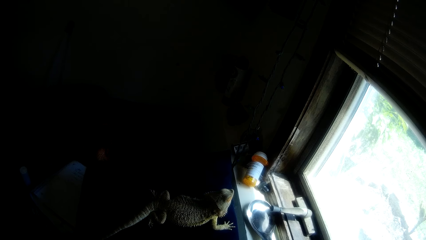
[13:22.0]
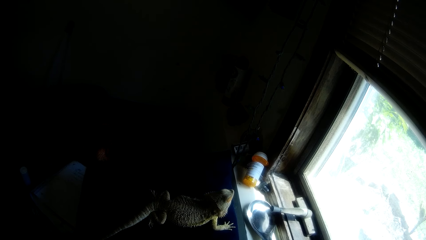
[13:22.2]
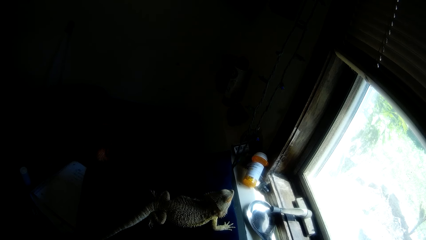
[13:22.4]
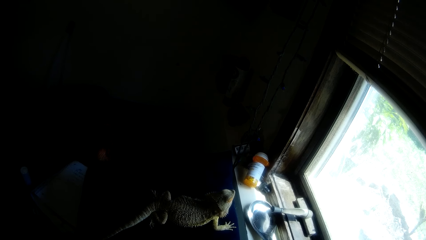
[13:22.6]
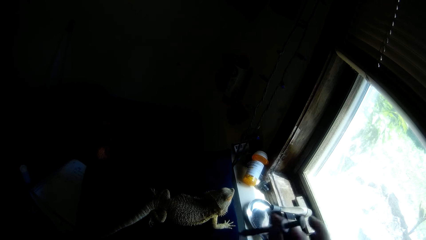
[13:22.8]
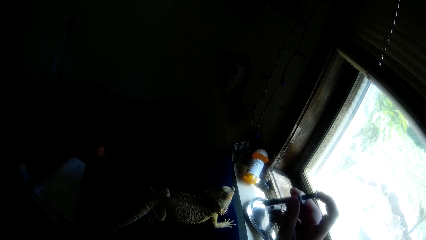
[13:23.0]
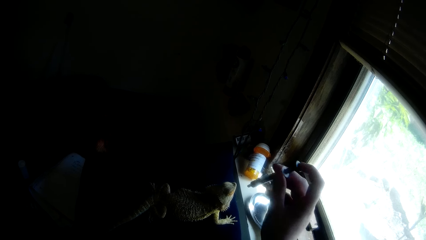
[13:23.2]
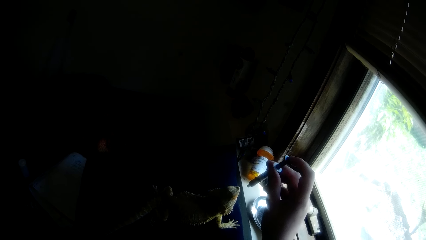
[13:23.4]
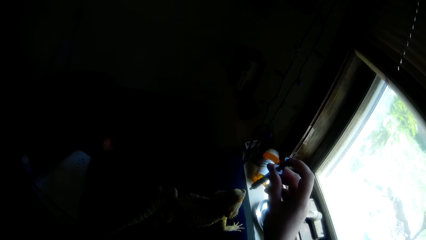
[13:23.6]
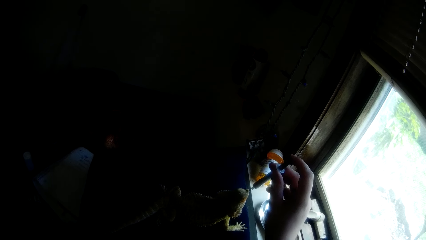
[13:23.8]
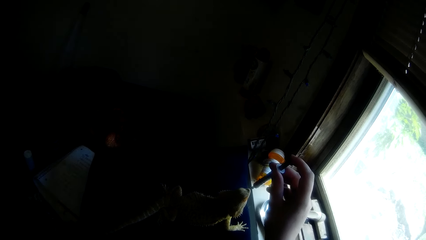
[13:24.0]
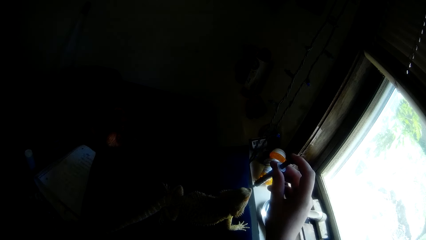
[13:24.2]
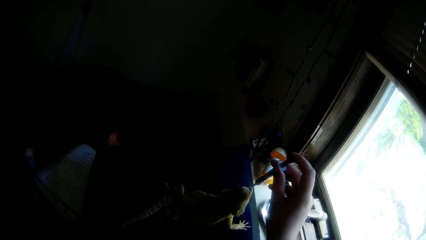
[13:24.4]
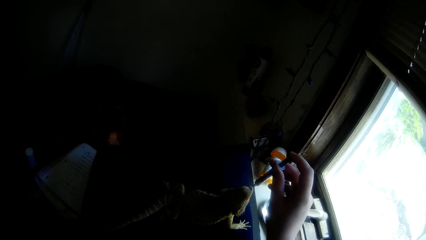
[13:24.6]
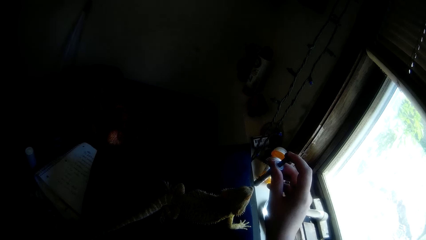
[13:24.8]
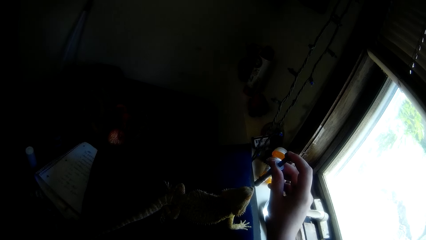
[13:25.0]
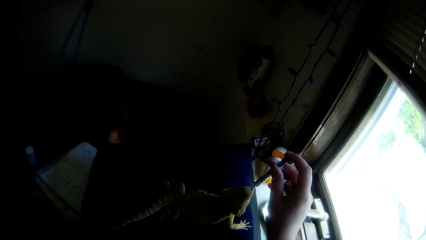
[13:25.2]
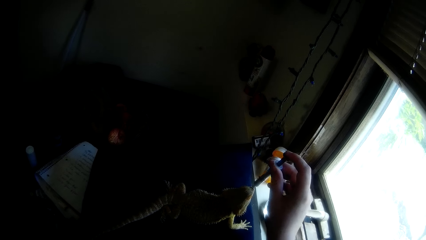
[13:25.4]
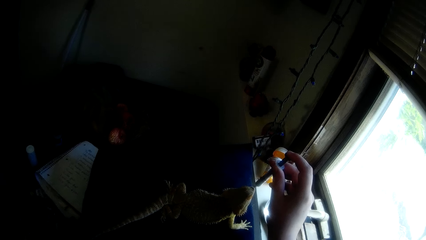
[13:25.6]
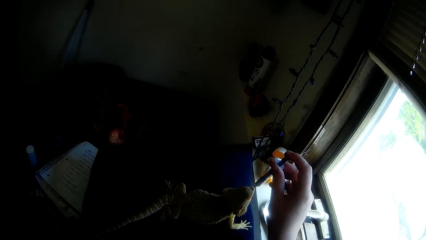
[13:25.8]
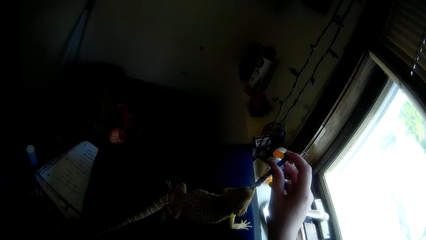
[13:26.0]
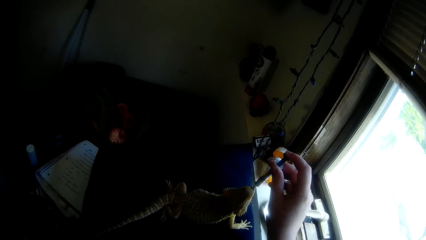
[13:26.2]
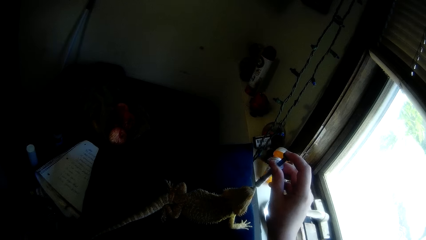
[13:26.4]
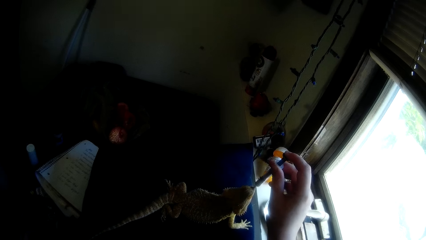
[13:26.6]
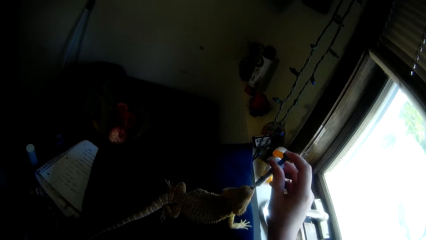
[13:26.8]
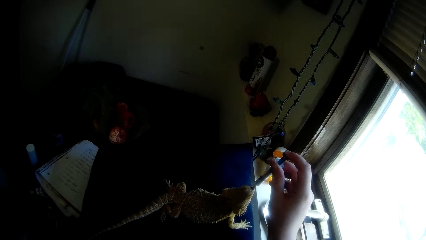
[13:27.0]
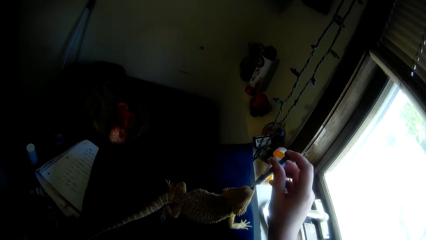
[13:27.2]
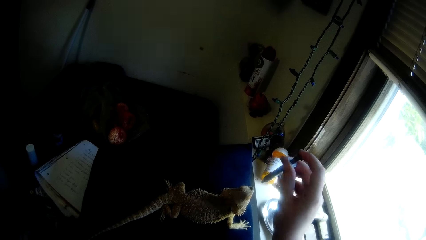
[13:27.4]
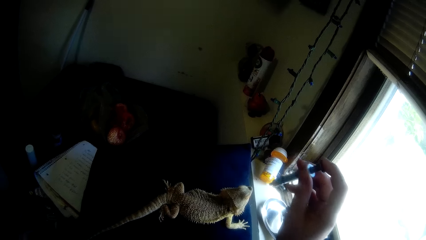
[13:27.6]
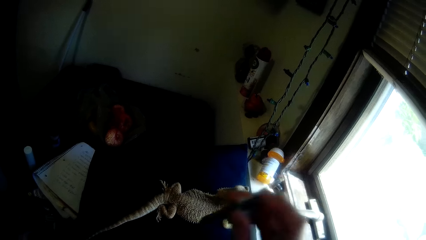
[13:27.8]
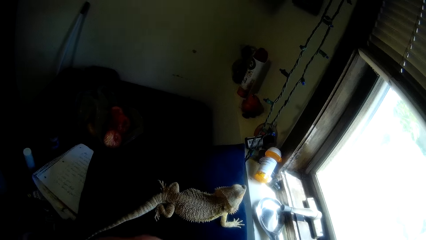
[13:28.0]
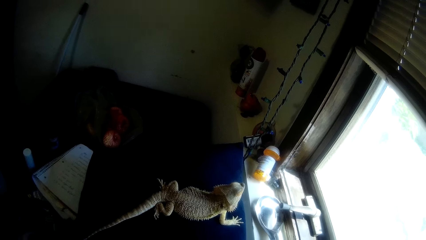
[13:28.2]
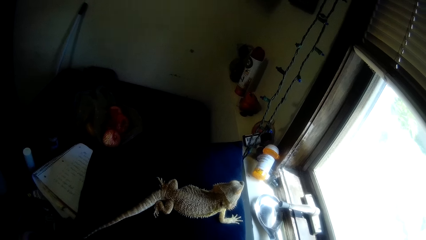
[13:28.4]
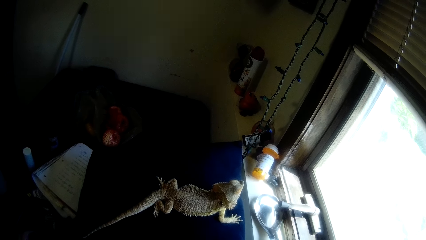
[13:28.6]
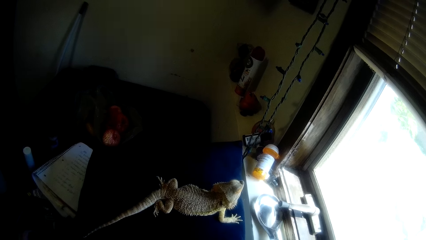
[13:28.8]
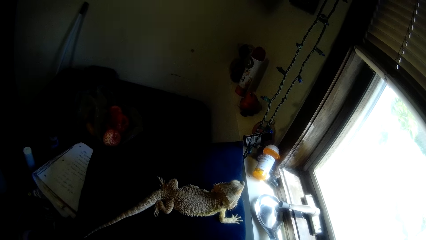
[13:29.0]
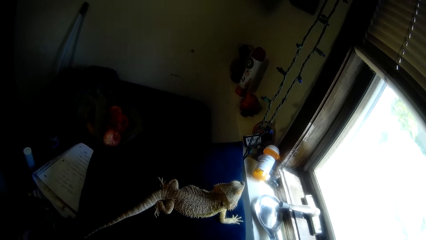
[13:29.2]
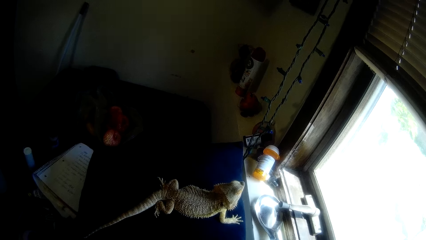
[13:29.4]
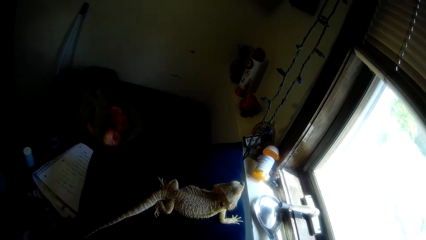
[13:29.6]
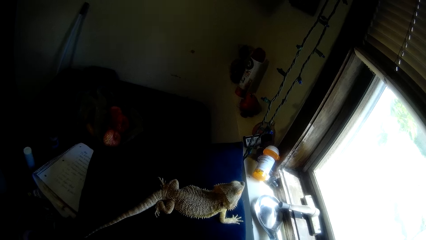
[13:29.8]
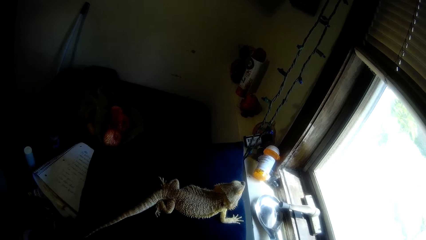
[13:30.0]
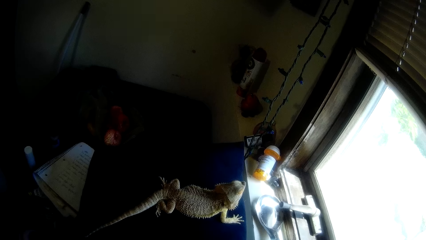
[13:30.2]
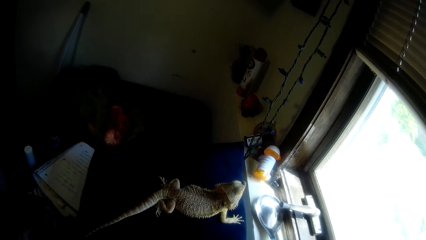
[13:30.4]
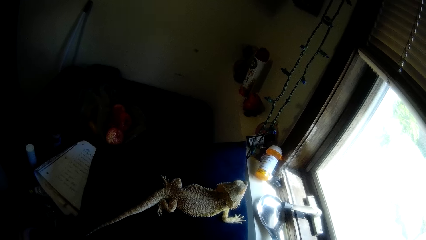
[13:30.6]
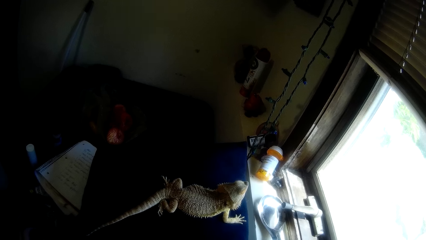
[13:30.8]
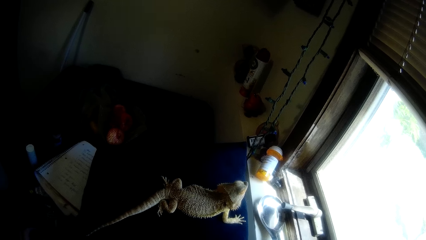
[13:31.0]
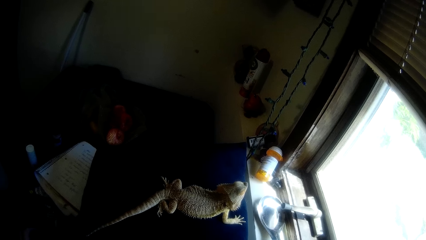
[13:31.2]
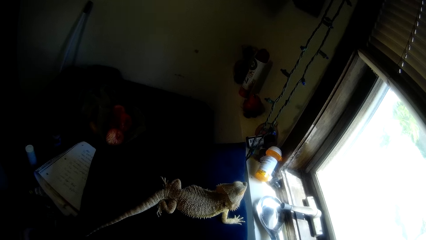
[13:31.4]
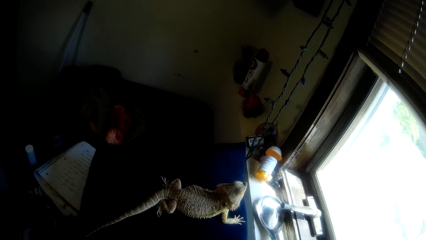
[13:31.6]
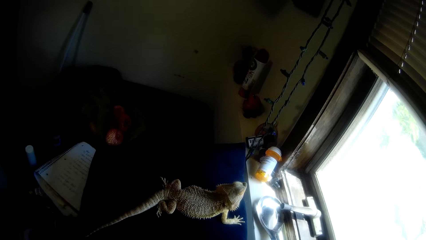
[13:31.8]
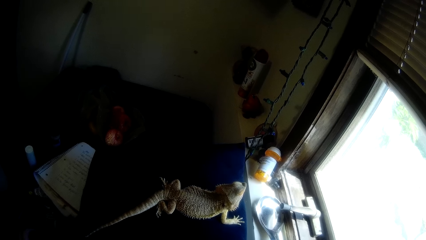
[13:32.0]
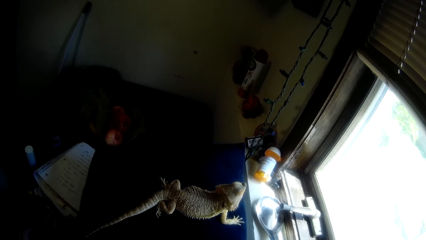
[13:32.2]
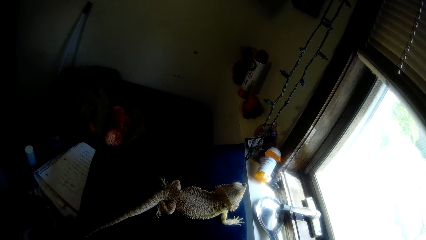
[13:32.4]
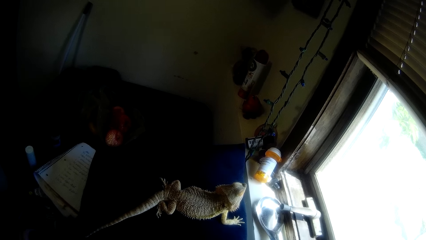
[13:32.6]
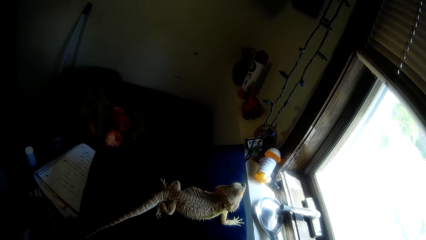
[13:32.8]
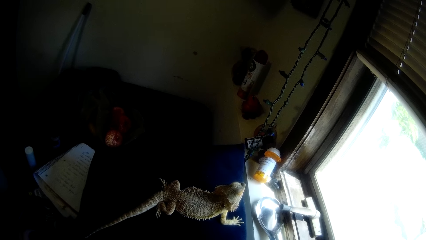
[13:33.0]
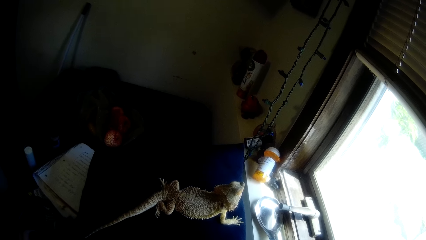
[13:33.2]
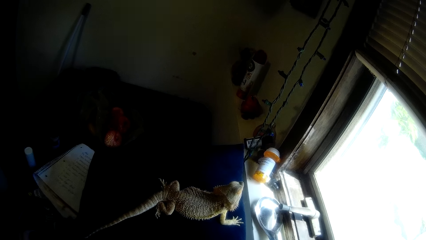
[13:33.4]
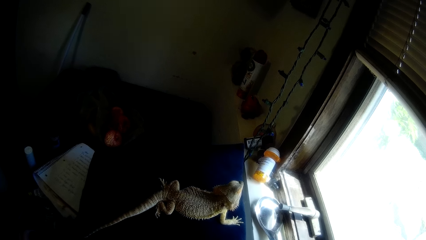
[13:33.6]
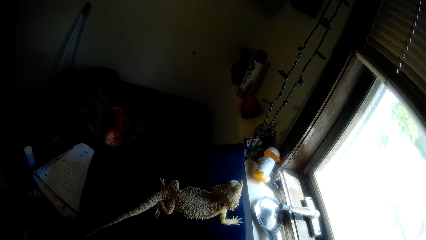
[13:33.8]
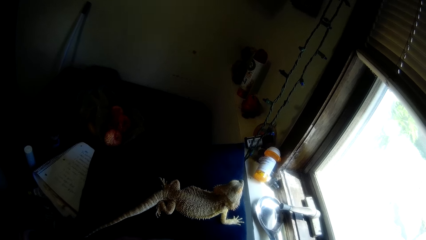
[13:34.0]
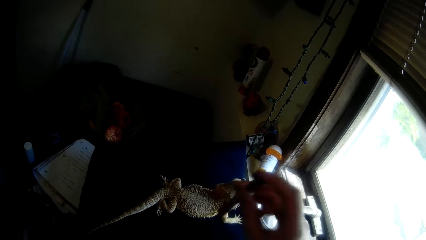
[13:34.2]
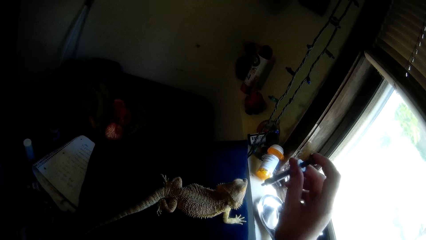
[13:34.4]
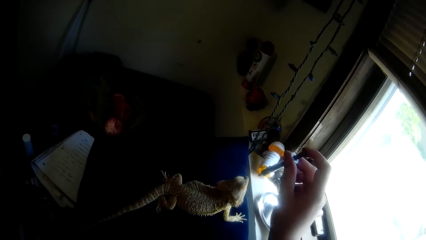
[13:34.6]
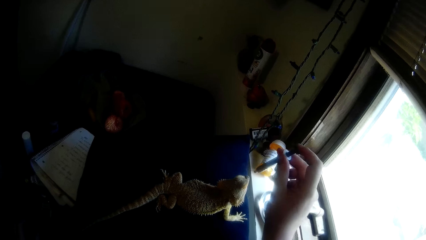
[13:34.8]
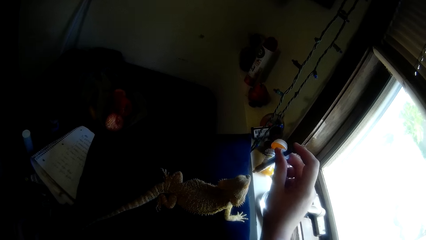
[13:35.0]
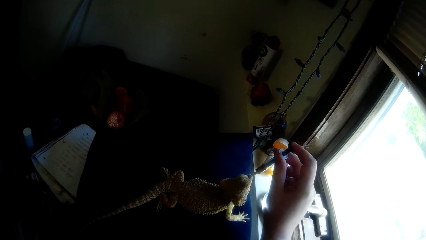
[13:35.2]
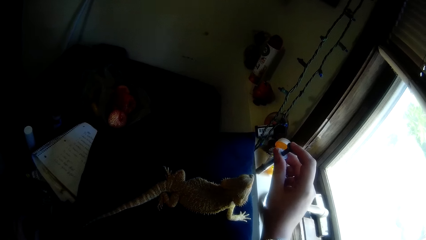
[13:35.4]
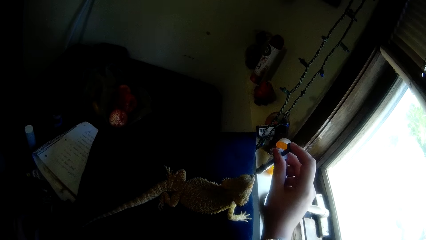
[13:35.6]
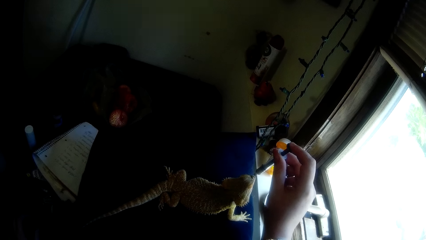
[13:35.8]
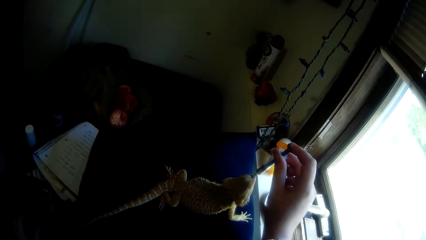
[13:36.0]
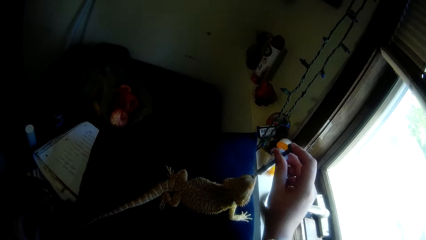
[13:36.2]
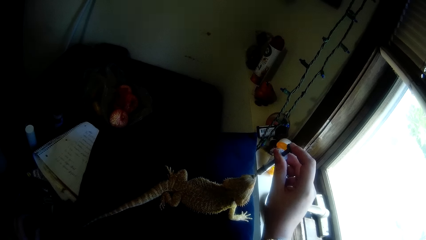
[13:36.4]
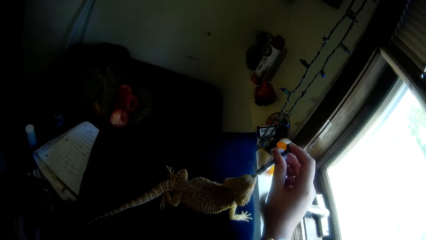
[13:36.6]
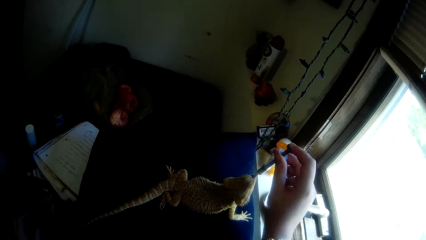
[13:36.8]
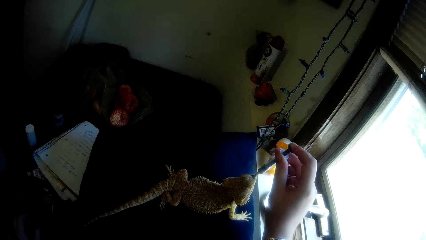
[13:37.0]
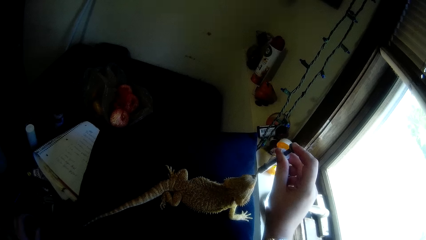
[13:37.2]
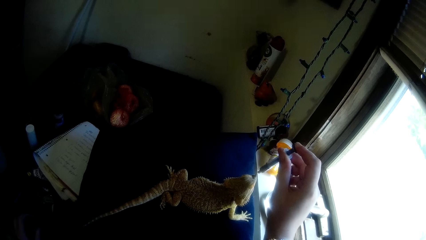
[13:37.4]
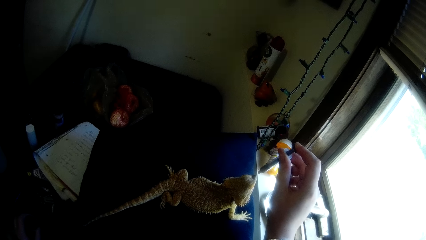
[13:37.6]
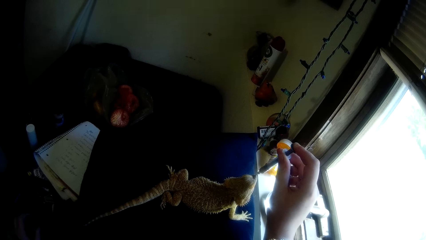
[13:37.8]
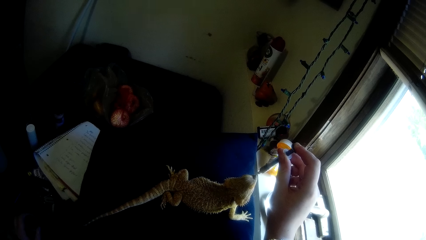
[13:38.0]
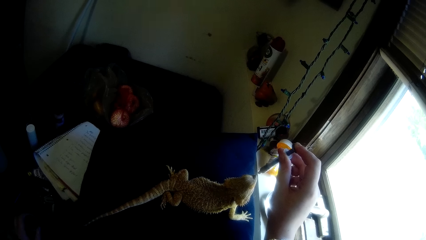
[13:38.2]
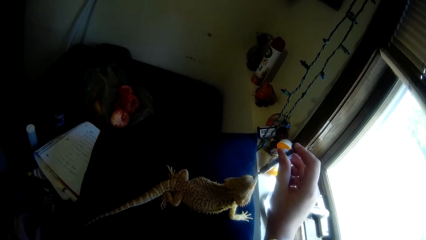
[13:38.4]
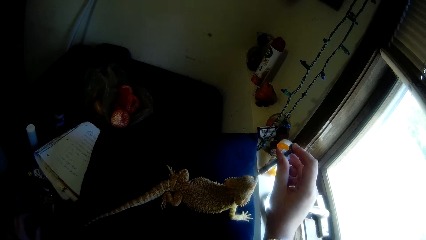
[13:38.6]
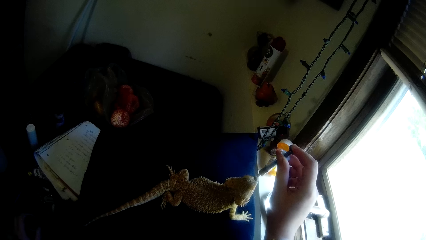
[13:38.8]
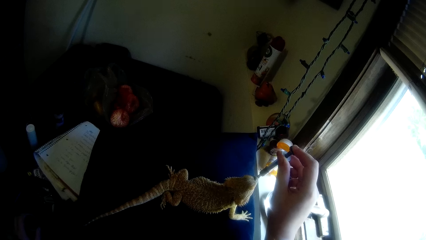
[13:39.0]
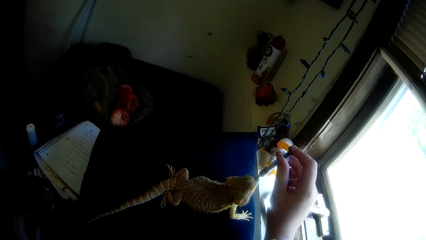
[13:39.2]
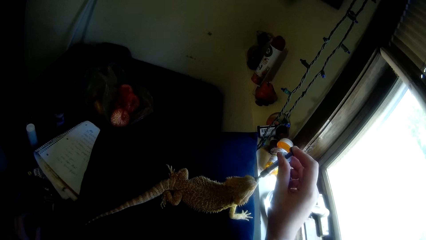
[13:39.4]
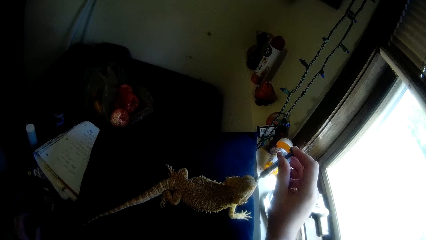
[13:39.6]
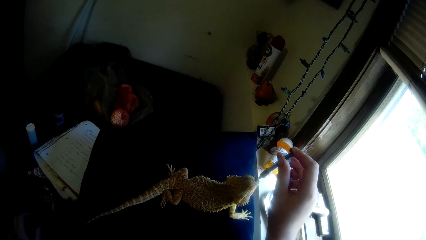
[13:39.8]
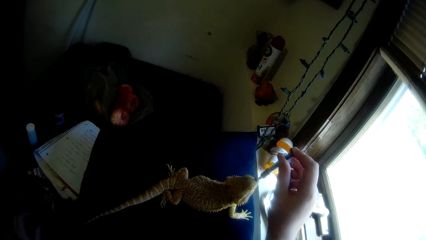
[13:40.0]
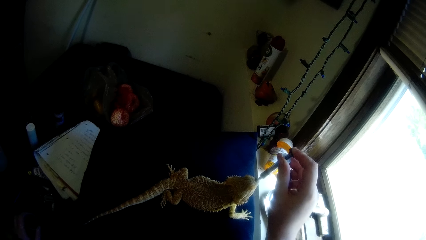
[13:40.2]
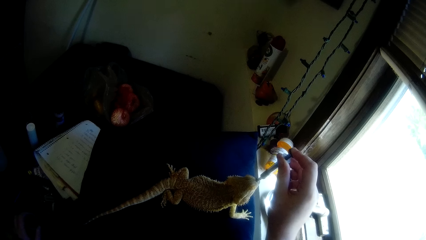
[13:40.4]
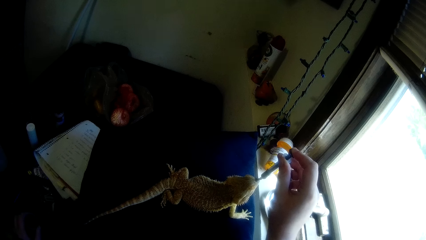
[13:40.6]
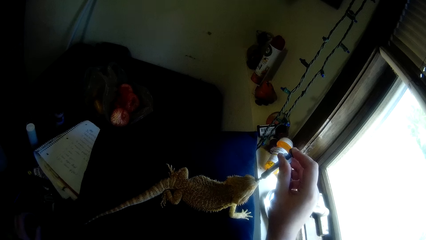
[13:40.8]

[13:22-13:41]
The camera wearer puts the liquid in the syringe in the mouth of the lizard or dragon iguana. They stare at the lizard. They stop to feed the dragon iguana. They put the liquid in the syringe in the mouth of the lizard.
